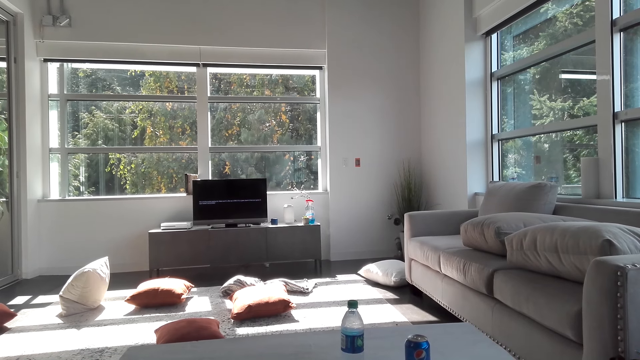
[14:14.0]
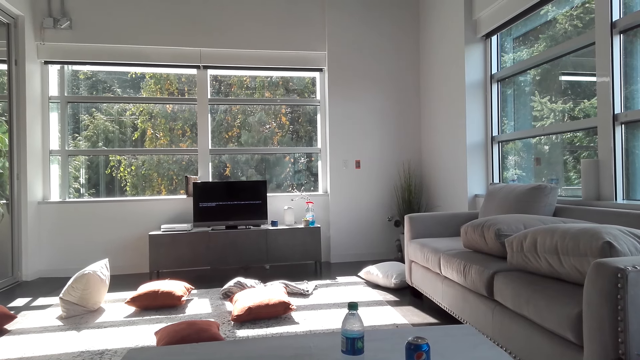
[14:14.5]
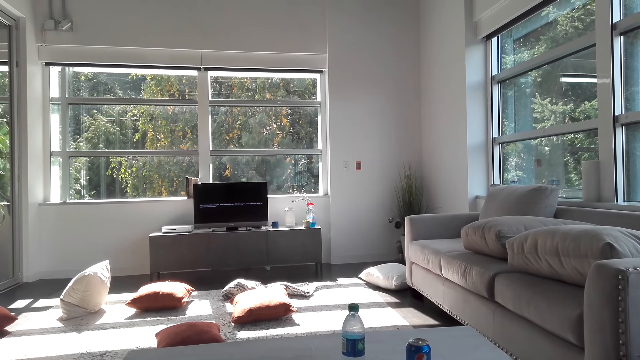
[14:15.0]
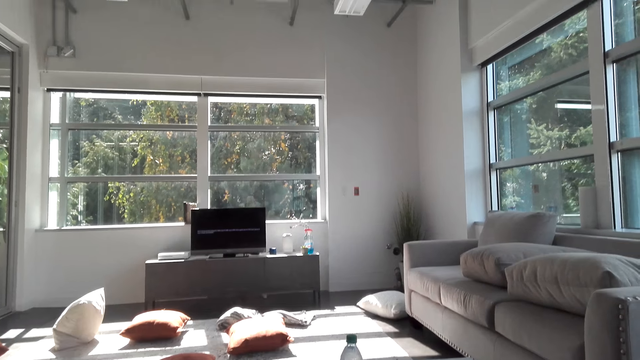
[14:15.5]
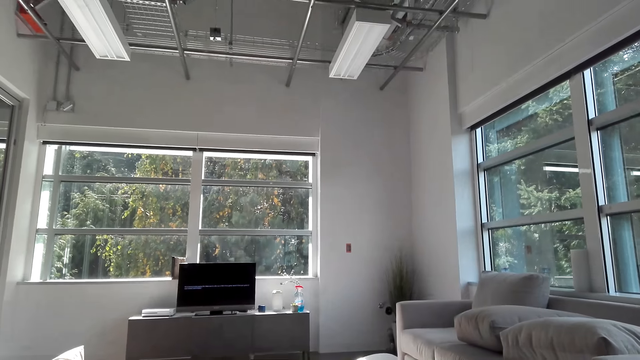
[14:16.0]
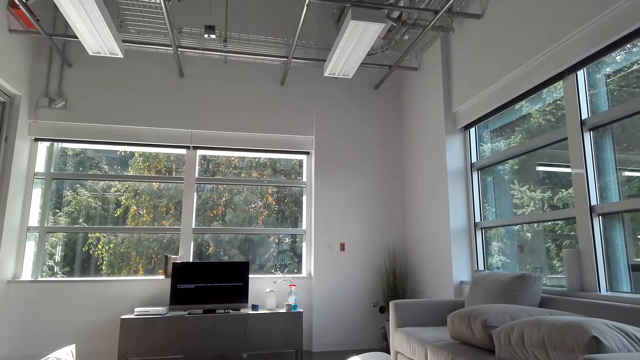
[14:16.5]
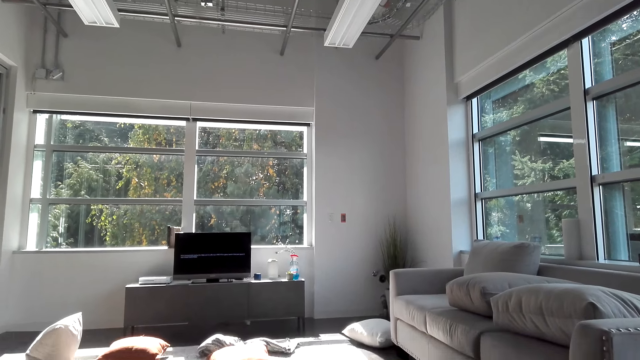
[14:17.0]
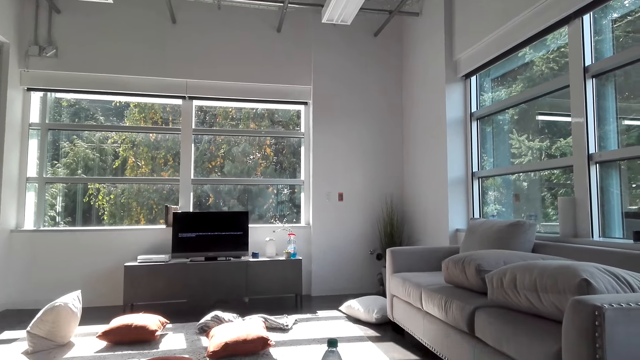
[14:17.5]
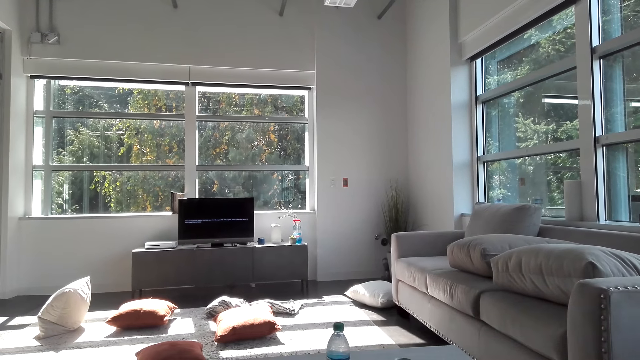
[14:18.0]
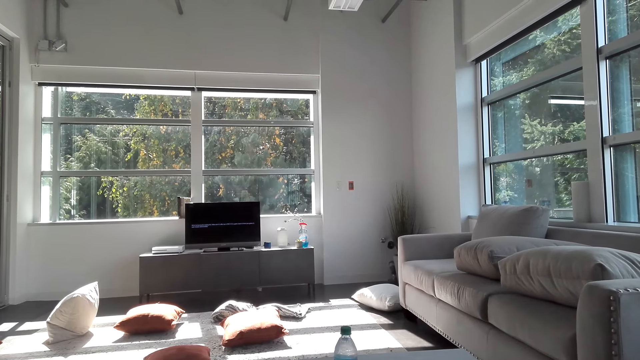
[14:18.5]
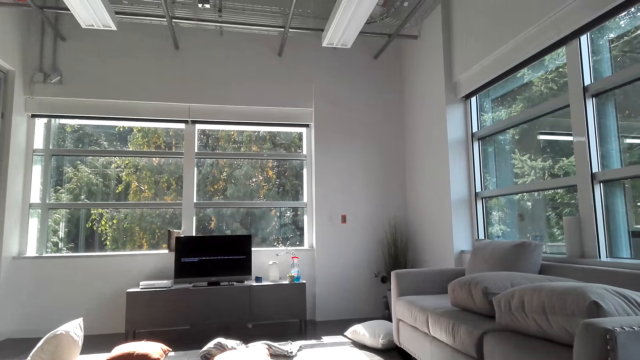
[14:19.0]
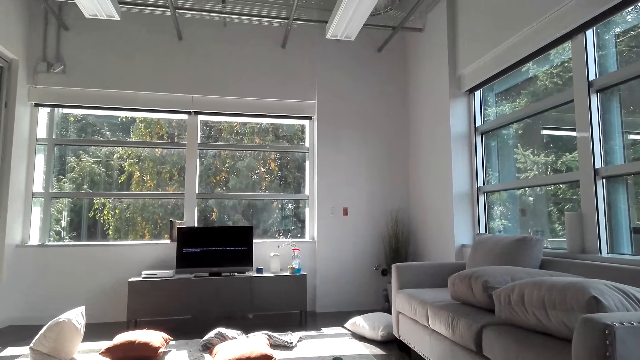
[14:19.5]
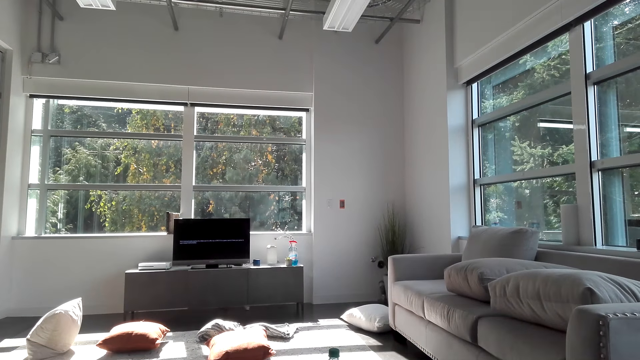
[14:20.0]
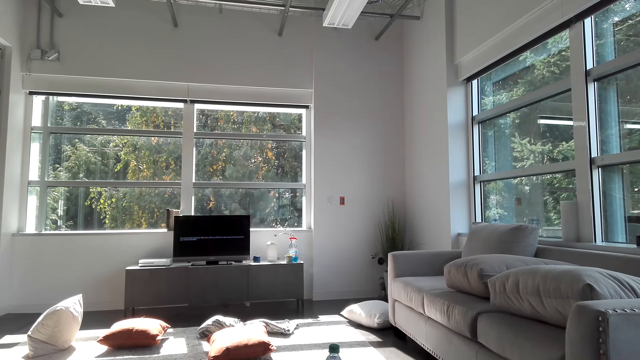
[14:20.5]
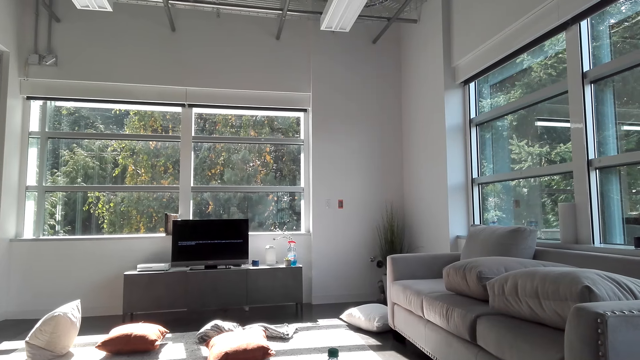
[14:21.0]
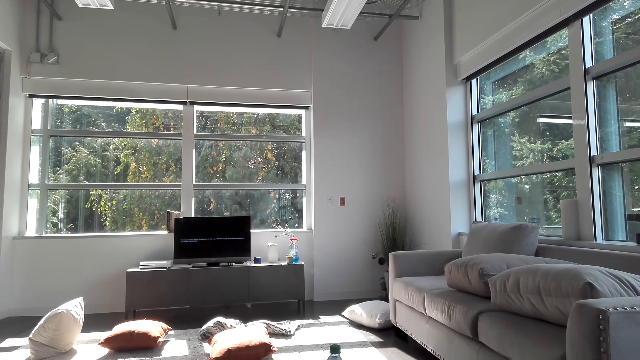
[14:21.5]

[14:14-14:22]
The camera wearer converses.

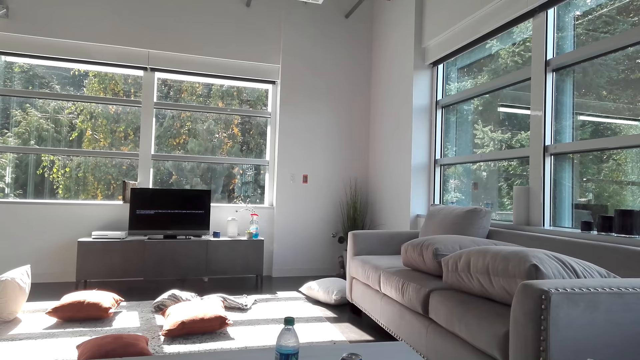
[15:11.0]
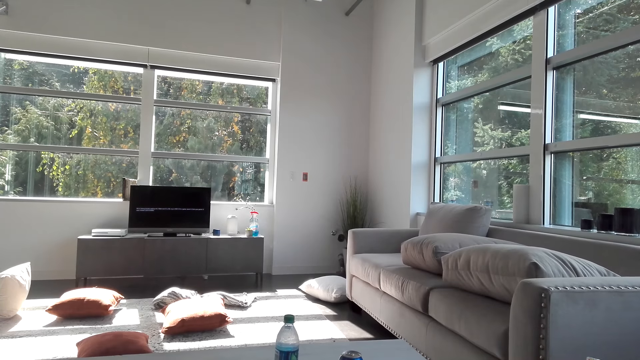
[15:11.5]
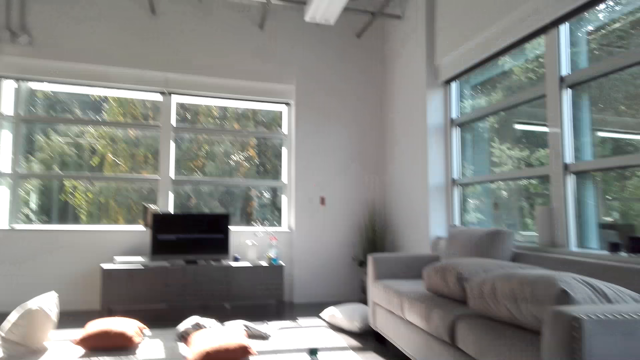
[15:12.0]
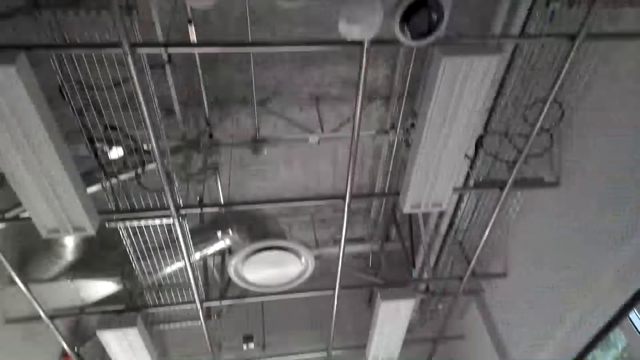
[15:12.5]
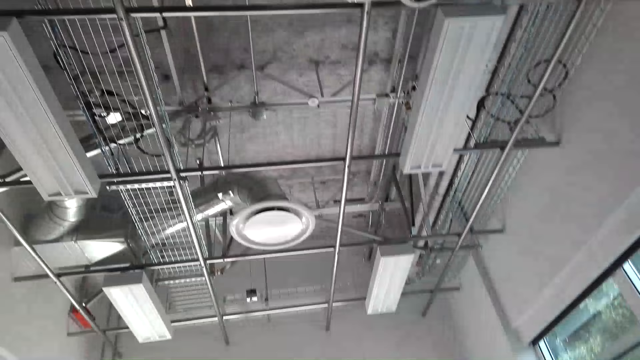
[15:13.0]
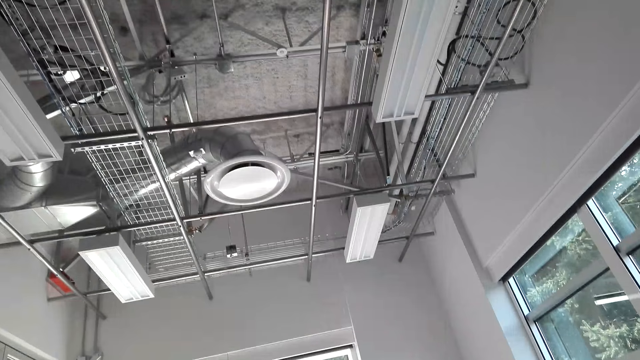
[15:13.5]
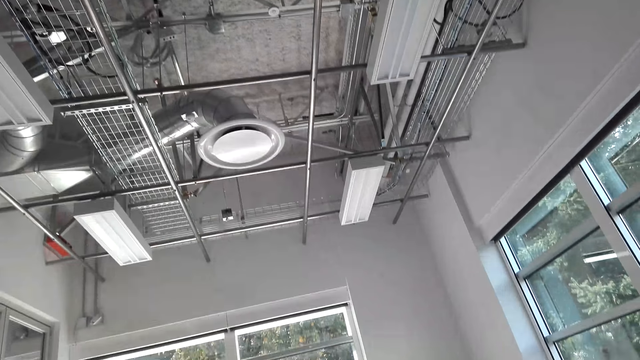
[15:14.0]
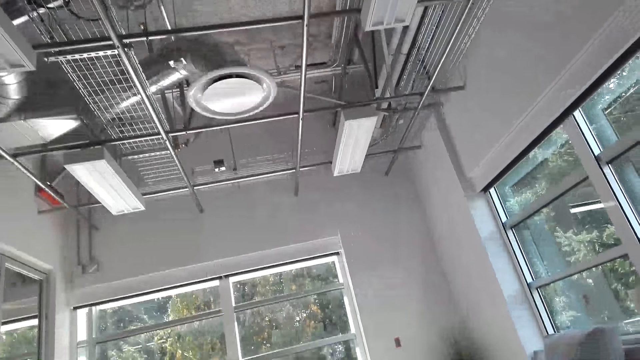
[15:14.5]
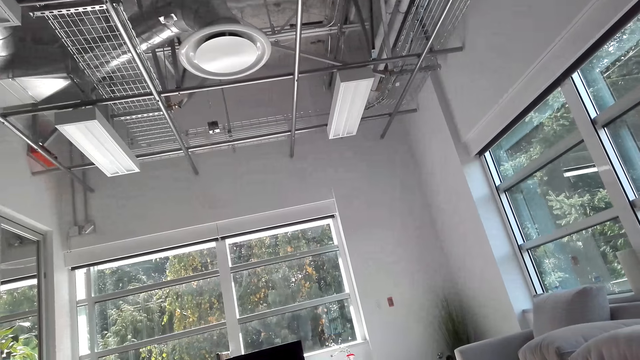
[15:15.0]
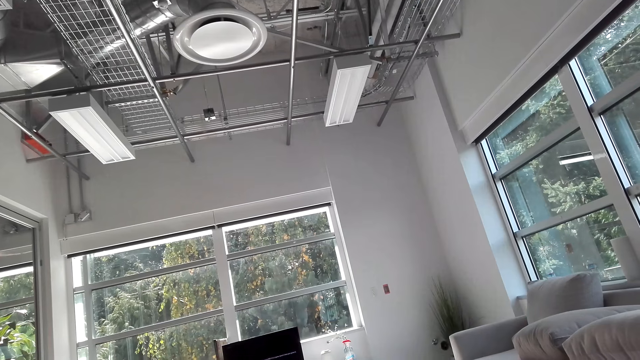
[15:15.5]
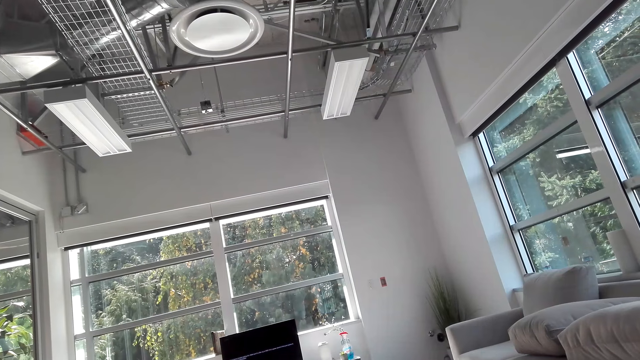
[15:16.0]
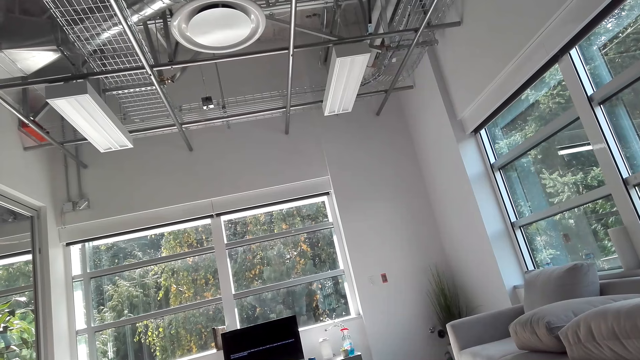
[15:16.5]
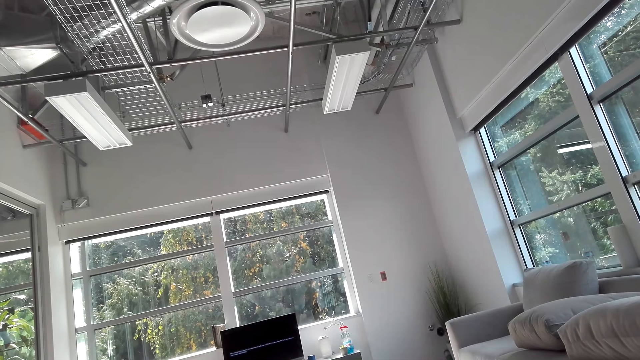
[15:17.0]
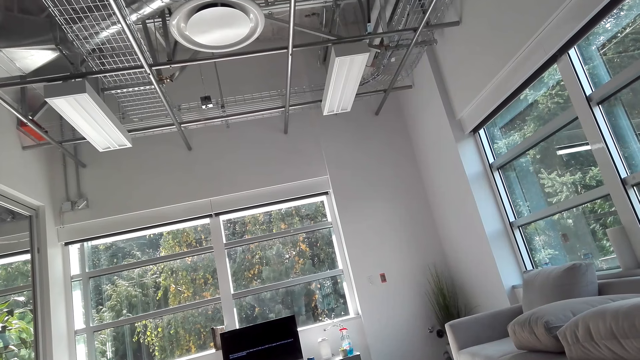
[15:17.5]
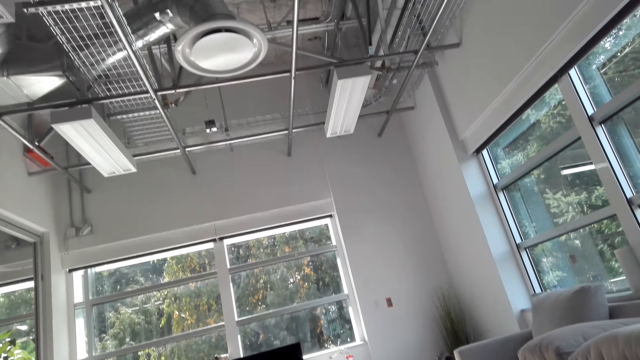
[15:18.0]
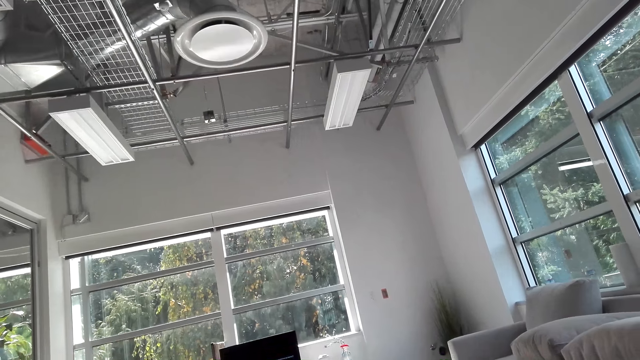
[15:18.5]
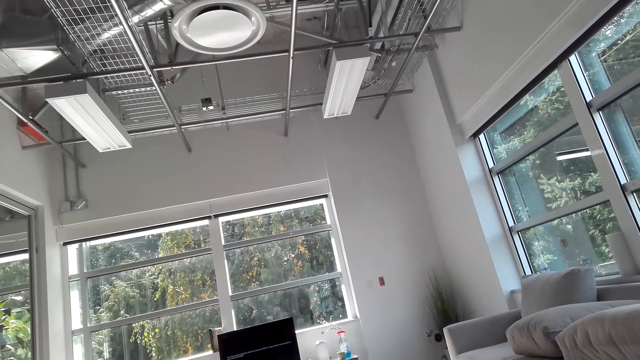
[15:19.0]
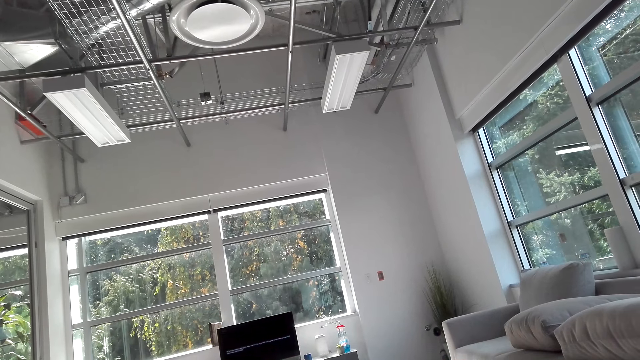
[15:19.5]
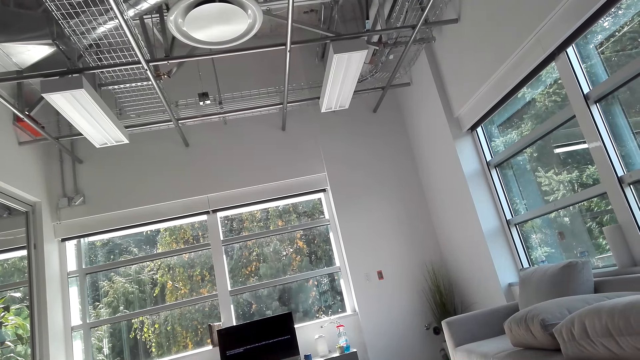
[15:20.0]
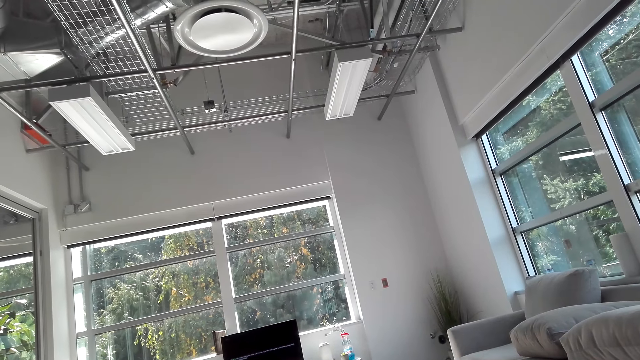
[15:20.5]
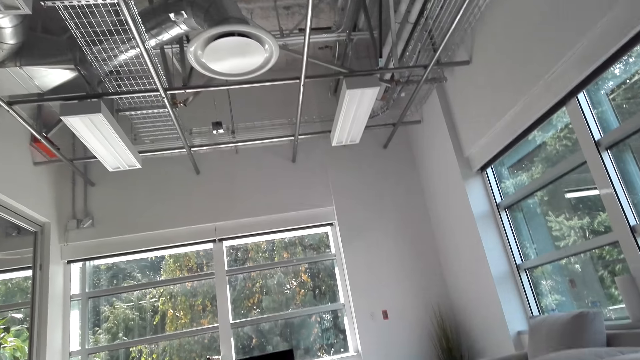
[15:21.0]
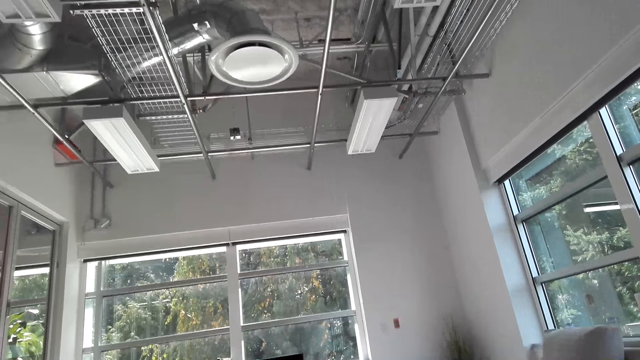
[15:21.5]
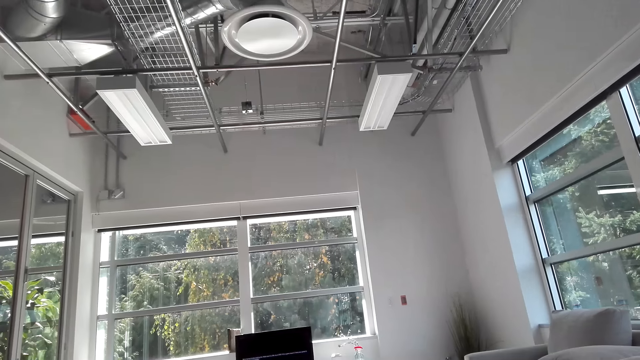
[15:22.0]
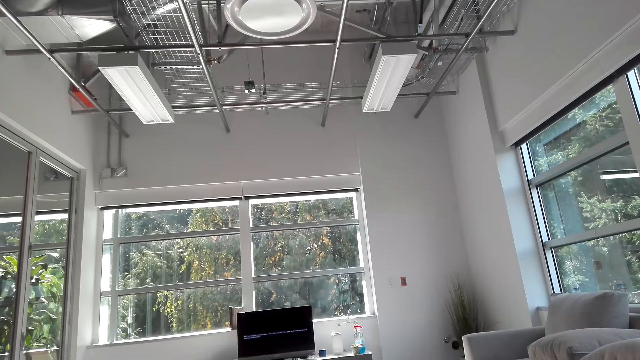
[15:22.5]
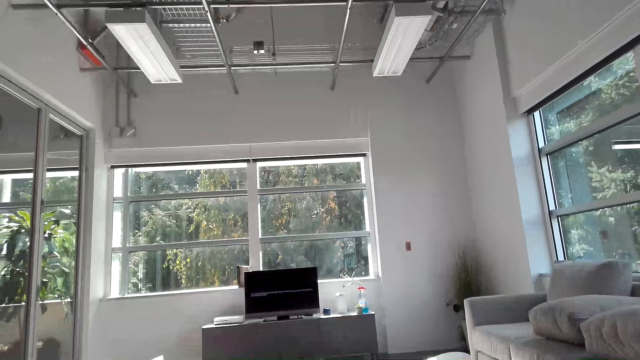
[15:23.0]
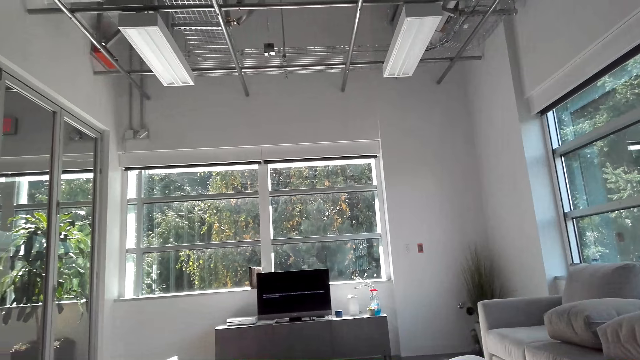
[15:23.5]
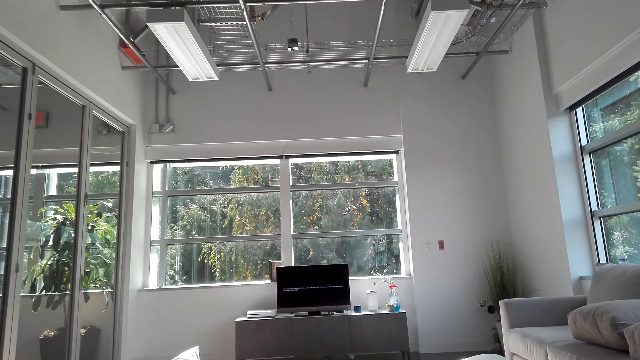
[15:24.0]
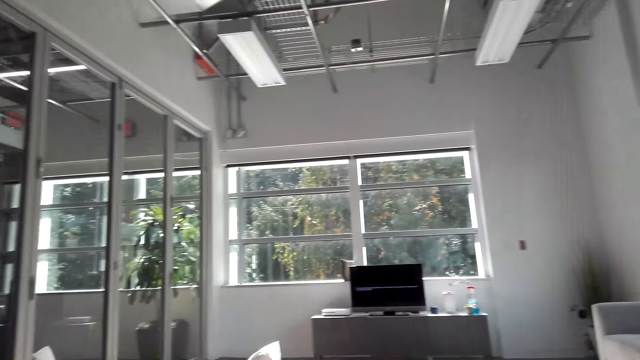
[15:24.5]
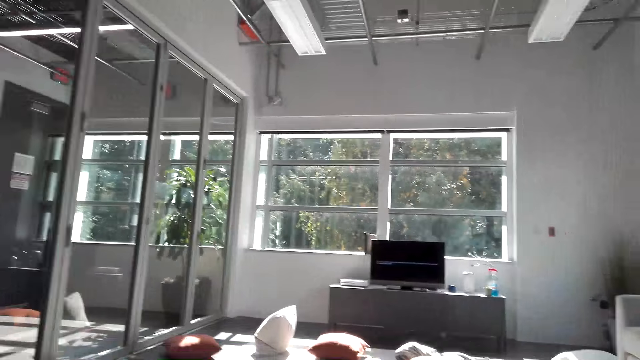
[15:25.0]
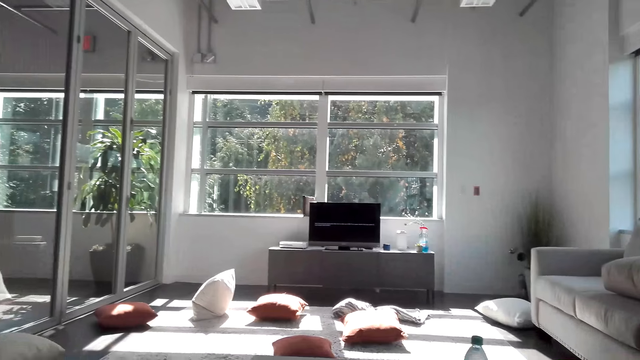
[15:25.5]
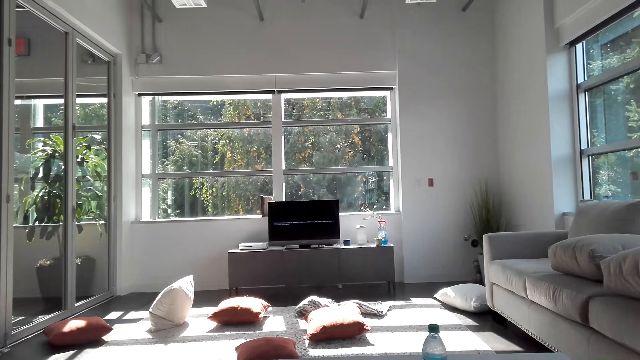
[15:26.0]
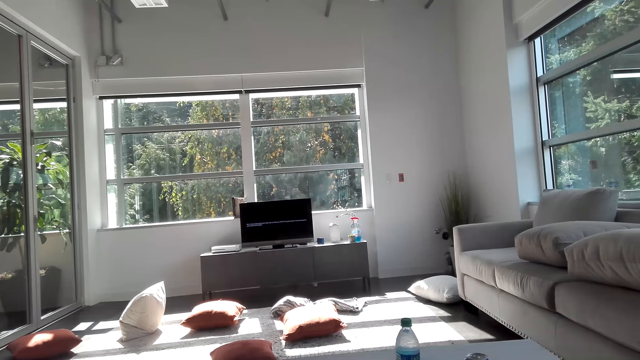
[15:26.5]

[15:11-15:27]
The camera wearer stares at the ceiling. They stare at the television.
